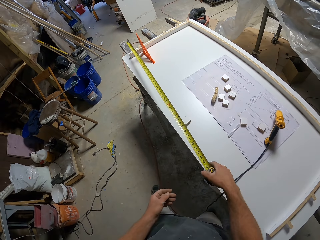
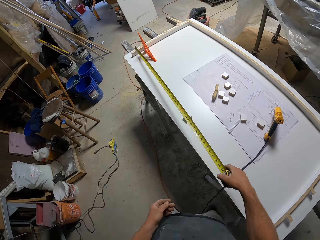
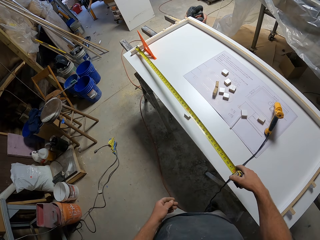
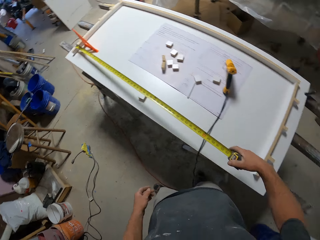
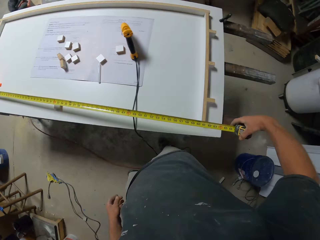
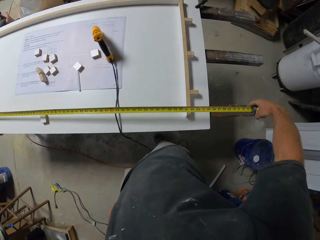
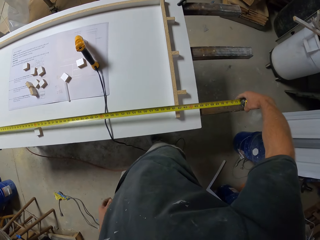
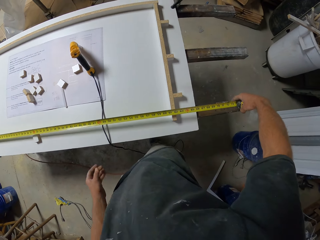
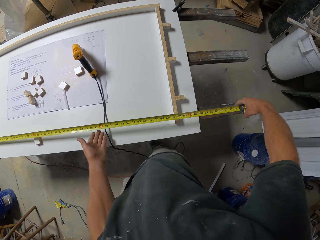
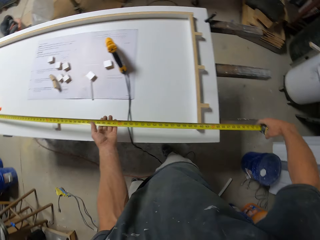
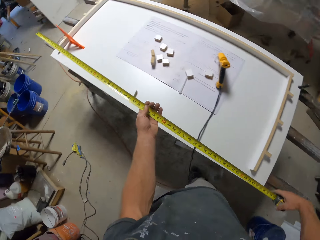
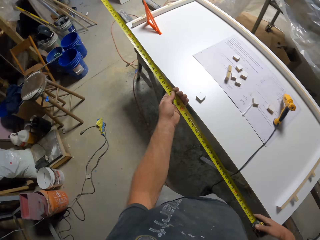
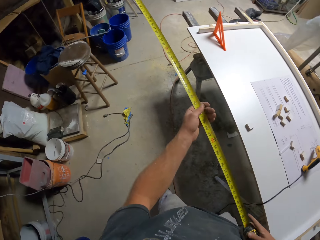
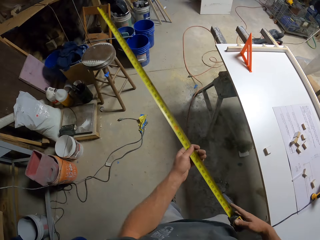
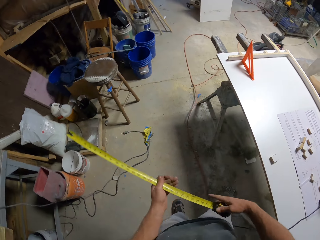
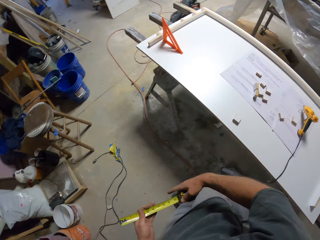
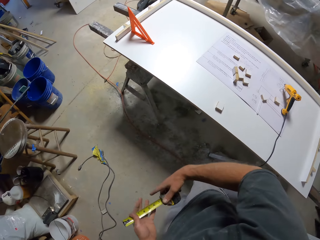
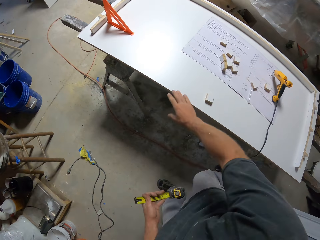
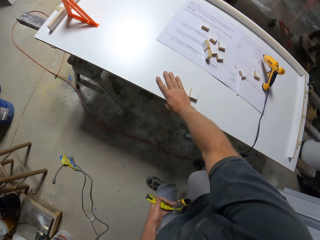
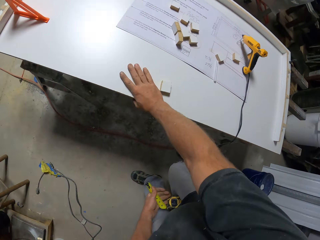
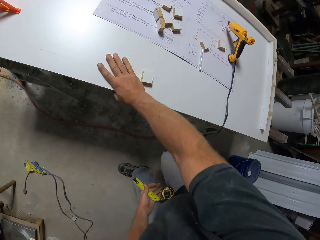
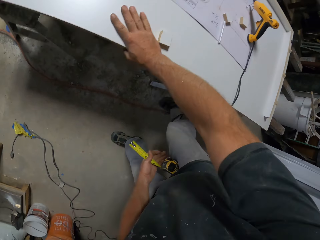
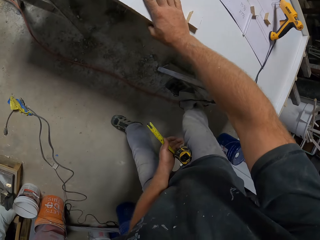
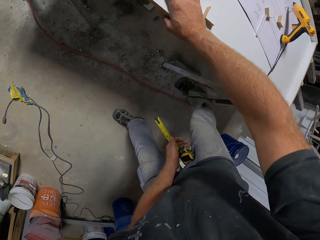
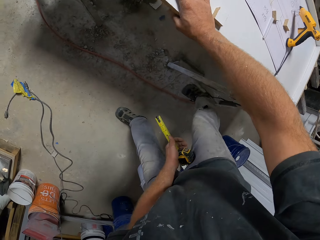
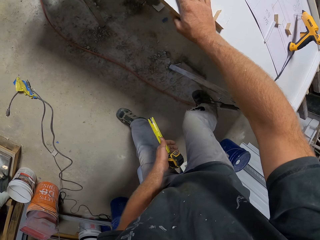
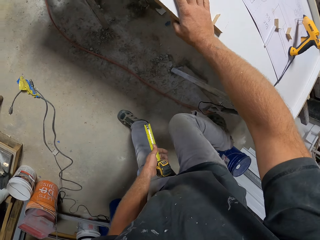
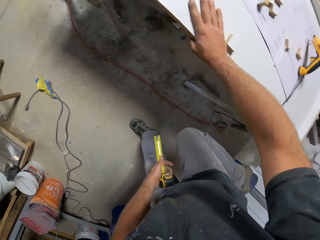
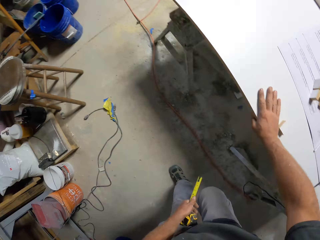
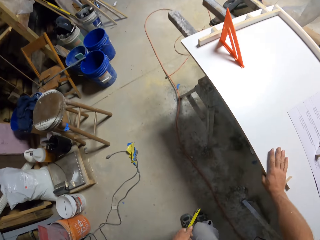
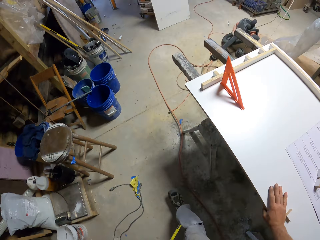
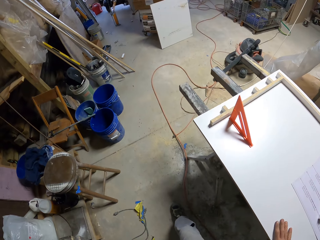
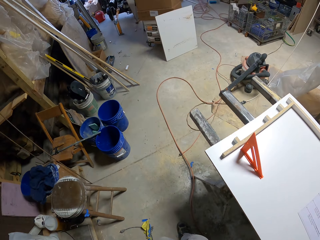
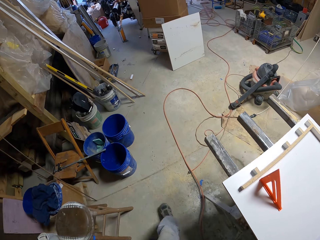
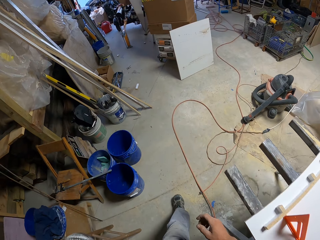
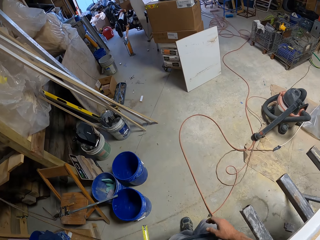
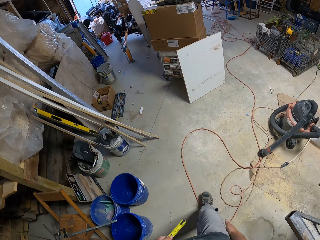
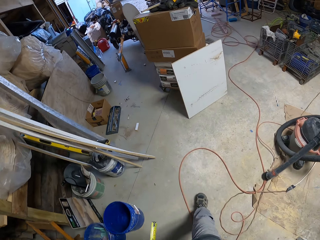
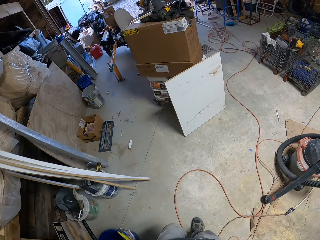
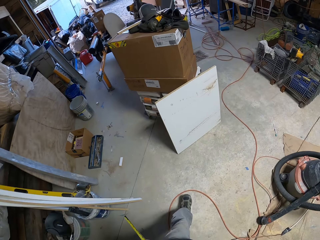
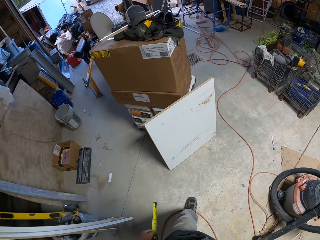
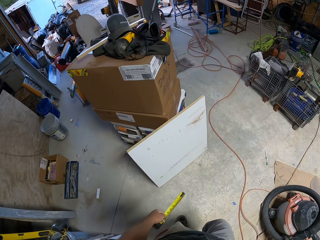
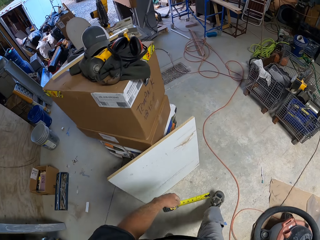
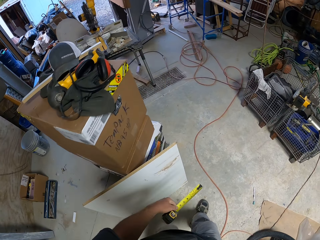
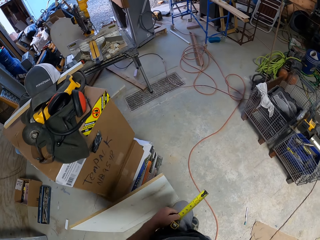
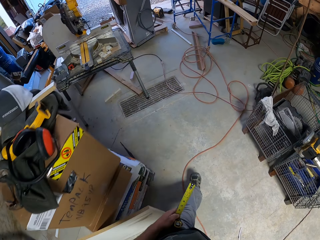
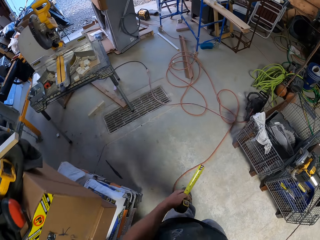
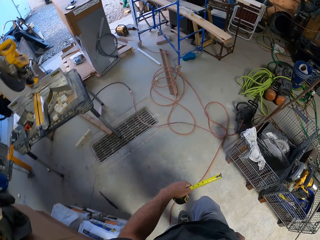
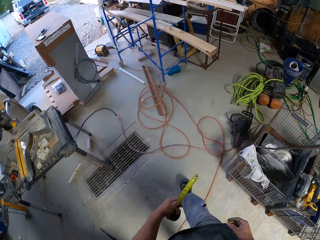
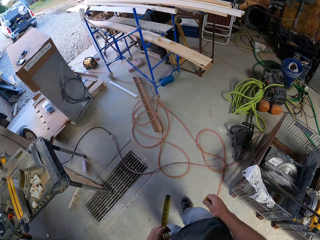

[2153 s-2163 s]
The camera wearer measures the wooden frame or work bench with the tape measure. They fold the metric tape measure. They hold the table. They bend down. They walk across the workshop.

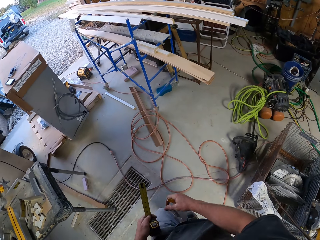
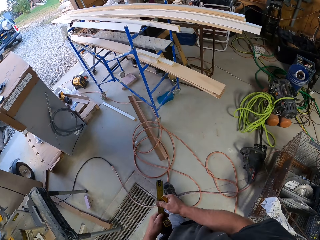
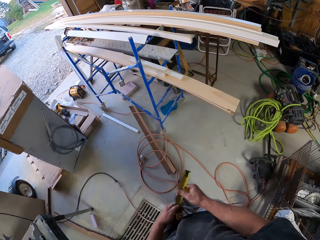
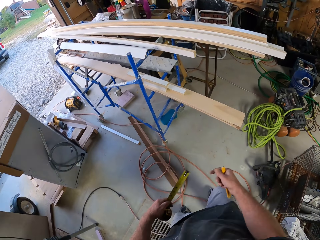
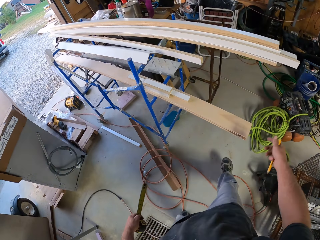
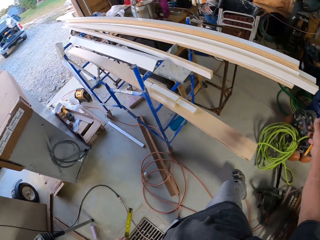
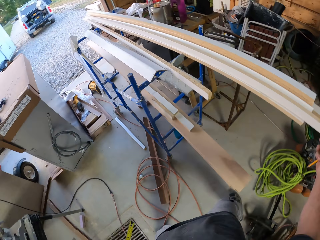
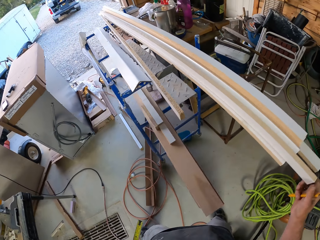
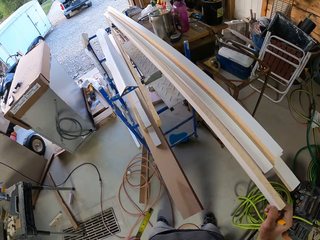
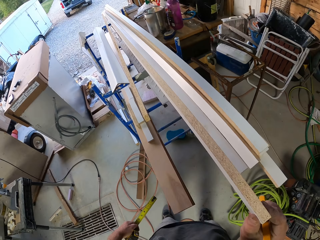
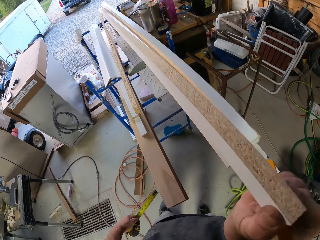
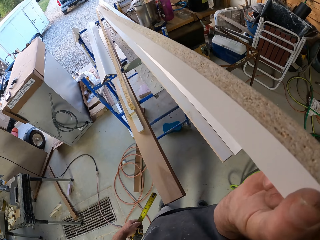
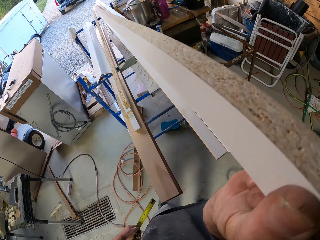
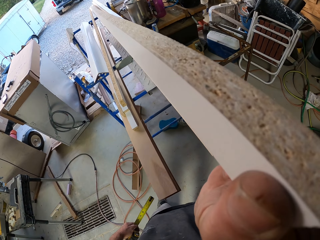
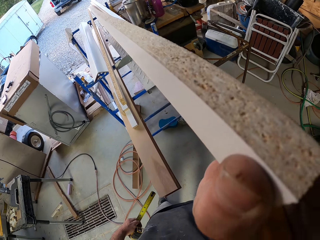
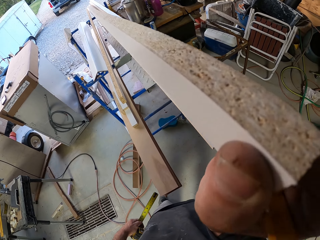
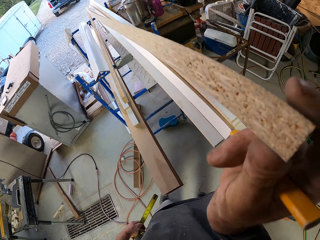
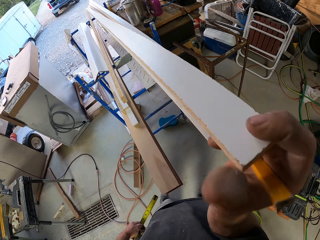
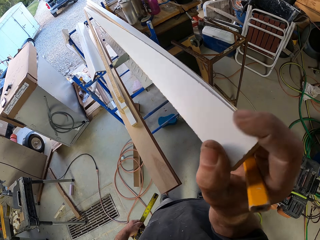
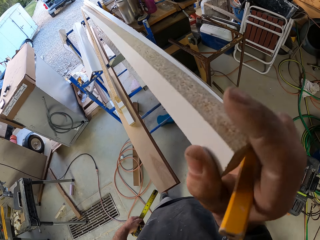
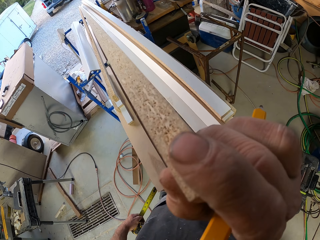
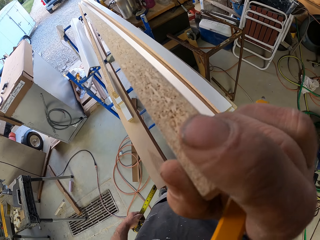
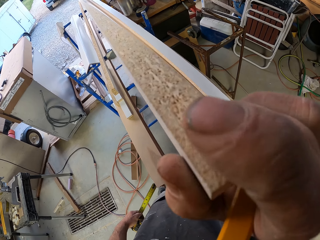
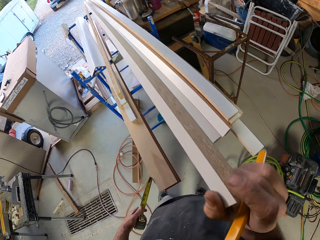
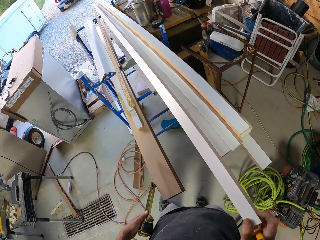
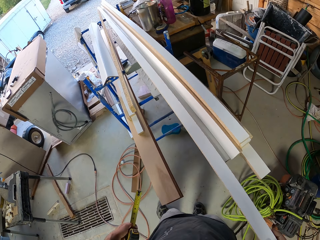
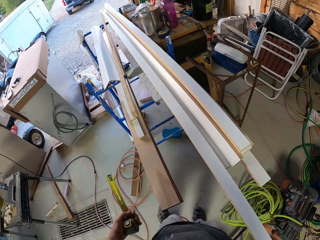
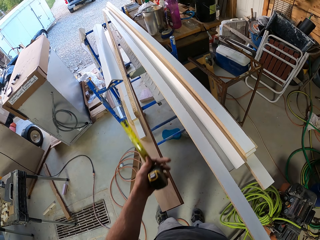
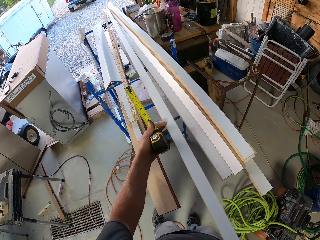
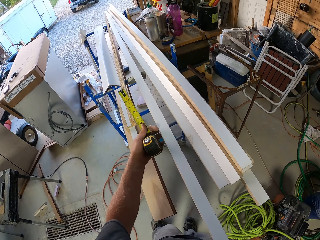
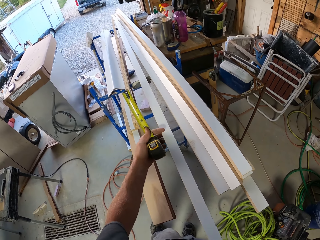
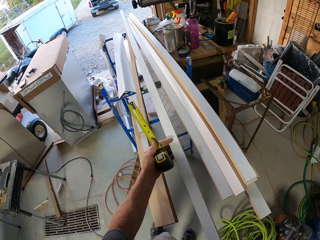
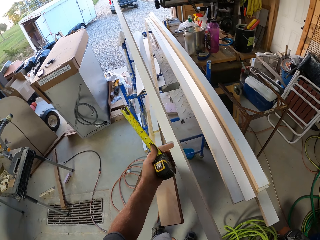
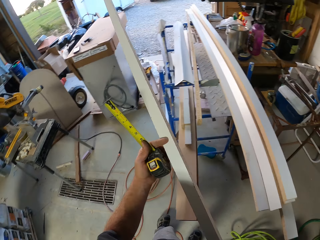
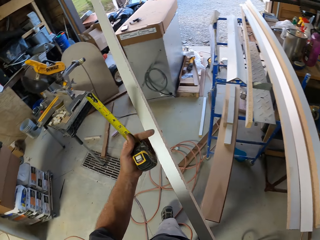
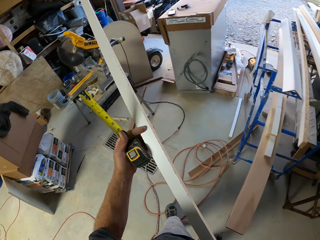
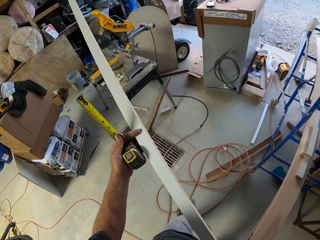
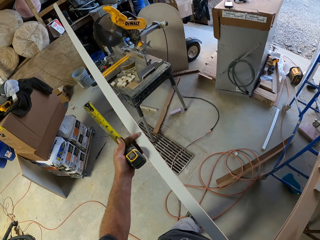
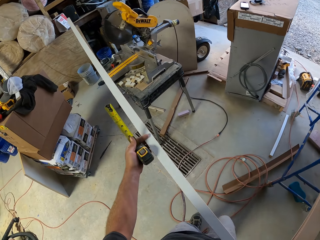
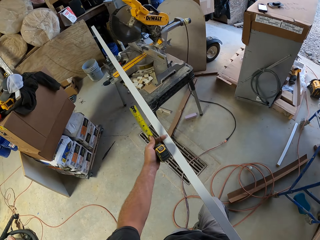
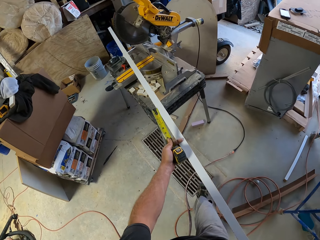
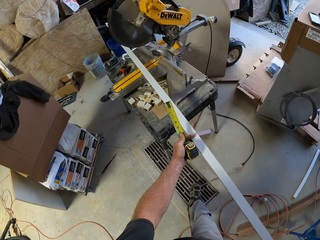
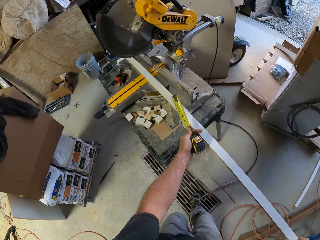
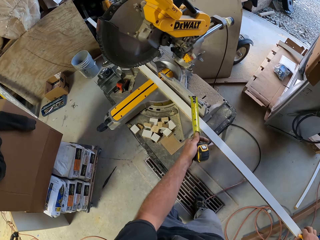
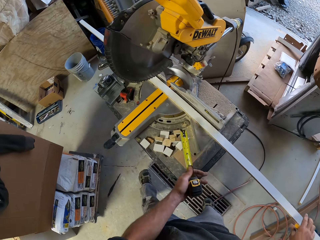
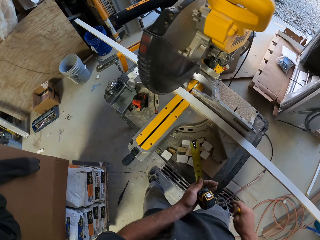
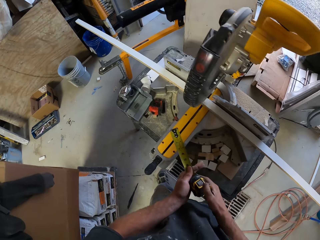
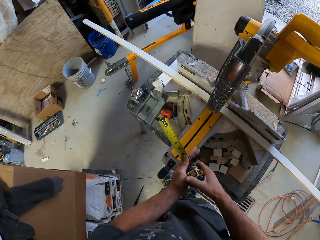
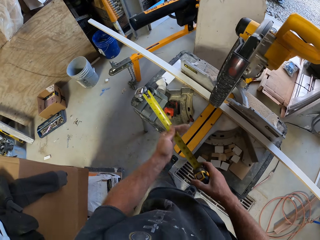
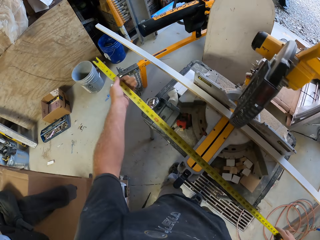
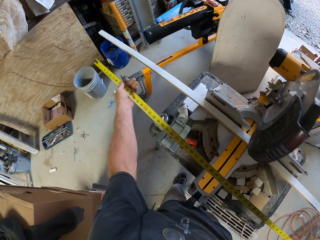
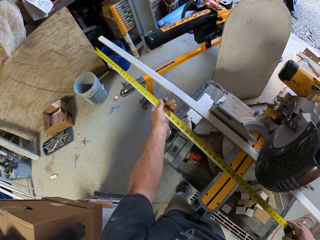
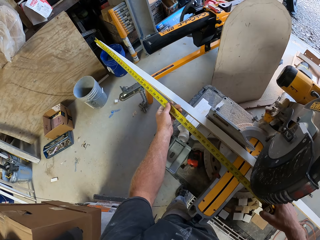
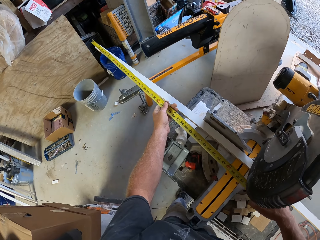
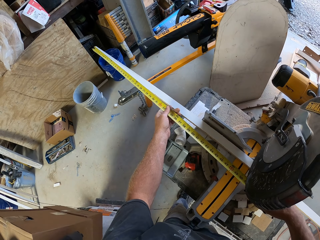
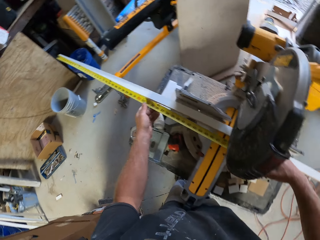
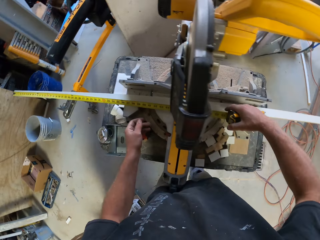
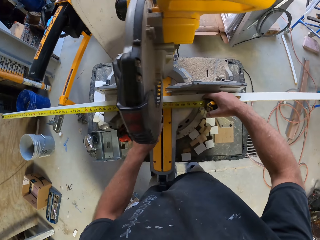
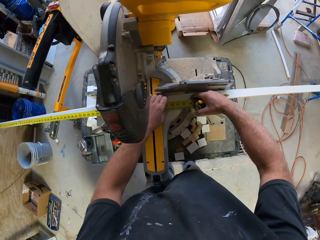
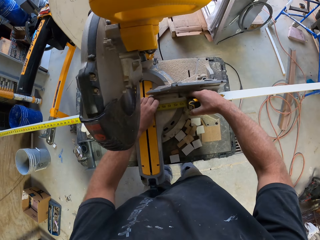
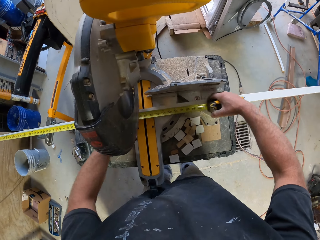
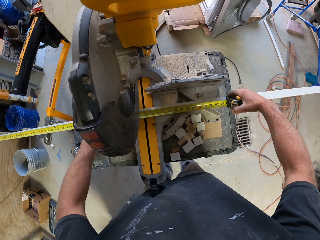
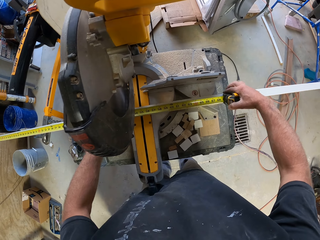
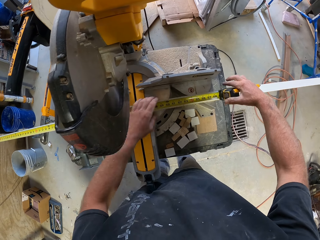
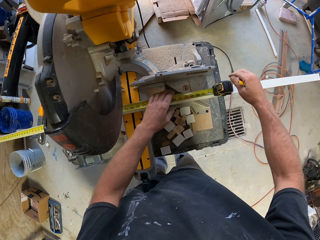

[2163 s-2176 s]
The camera wearer picks up a piece of wood. They look at the piece of wood. They put down the piece of wood. They pick up the piece of wood. They walk across the workshop. They put the piece of wood on the wood cutter machine. They measure the piece of wood with the tape measure.
